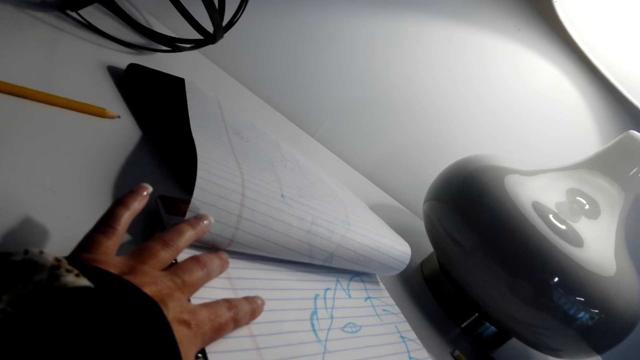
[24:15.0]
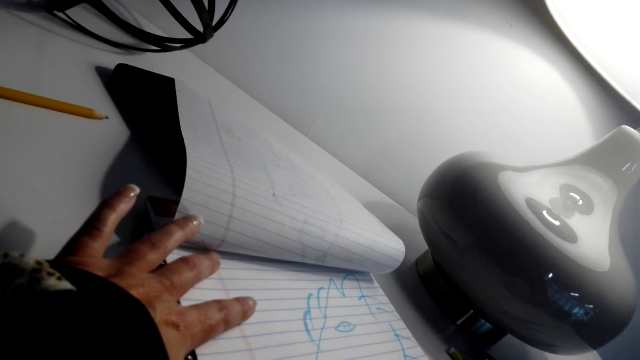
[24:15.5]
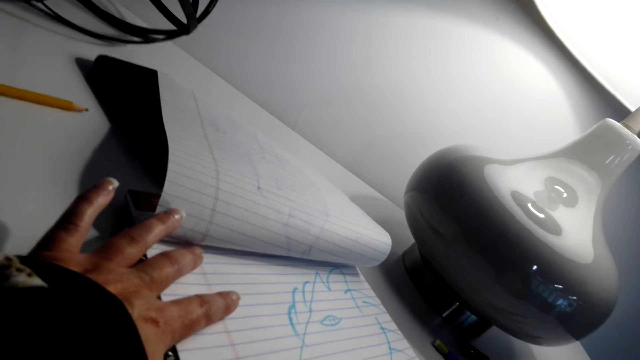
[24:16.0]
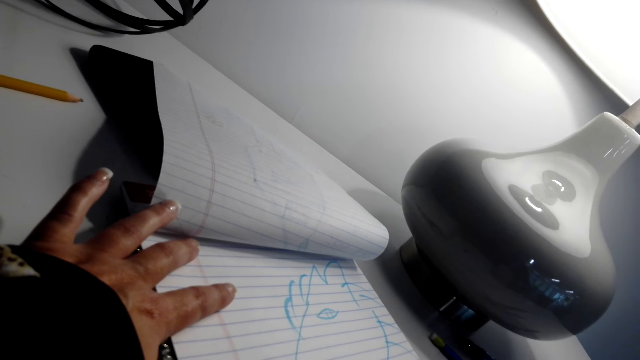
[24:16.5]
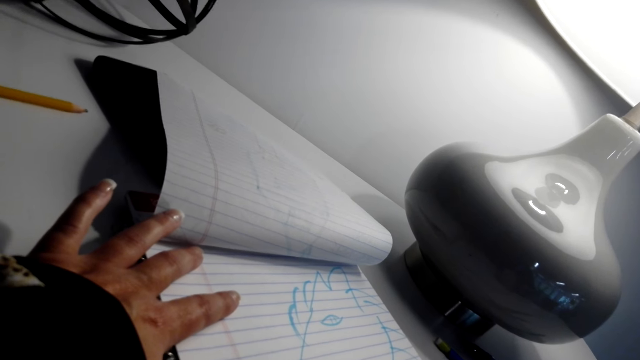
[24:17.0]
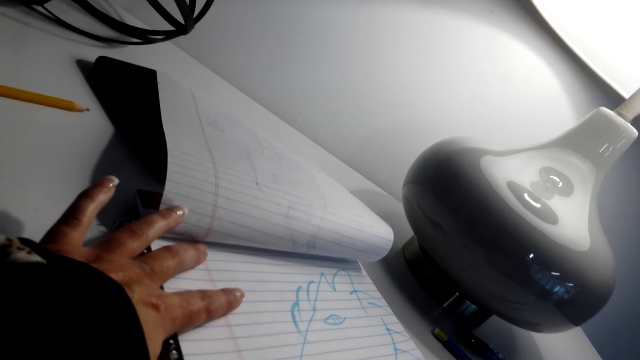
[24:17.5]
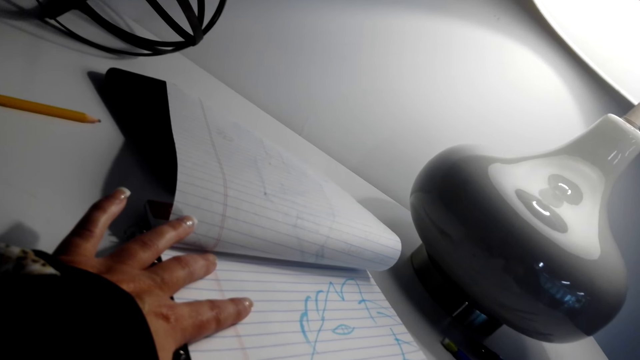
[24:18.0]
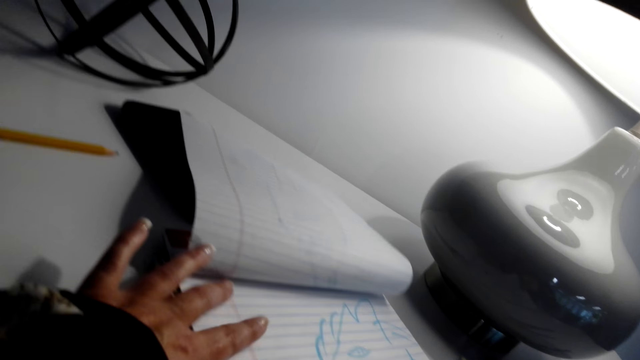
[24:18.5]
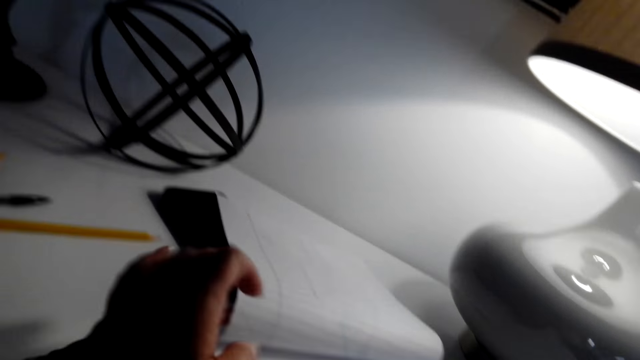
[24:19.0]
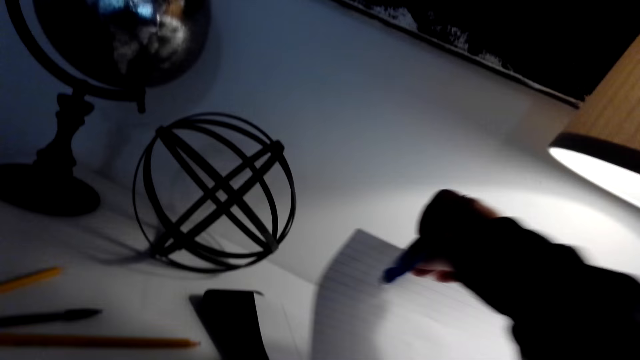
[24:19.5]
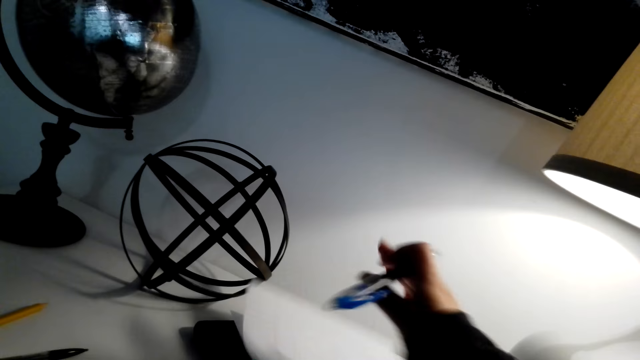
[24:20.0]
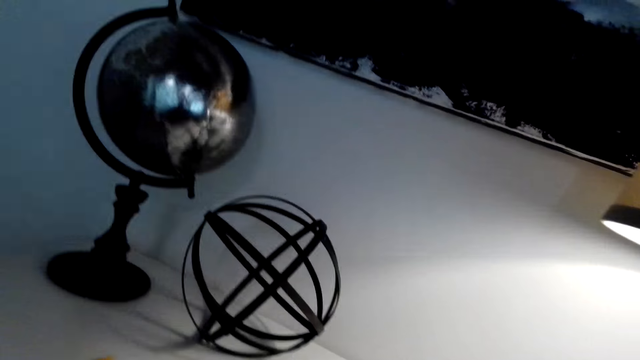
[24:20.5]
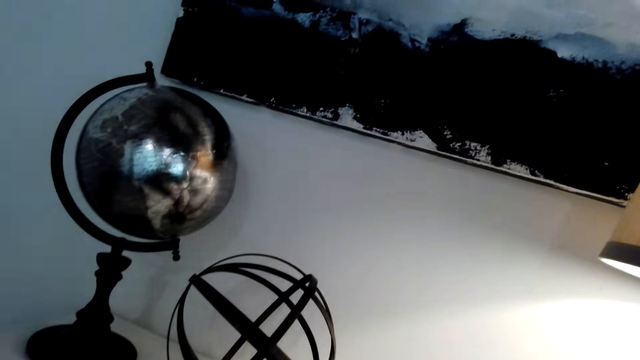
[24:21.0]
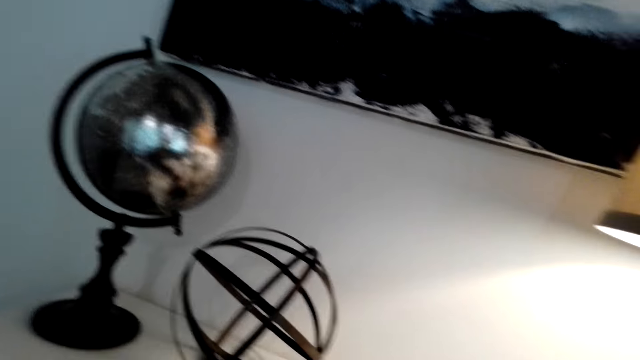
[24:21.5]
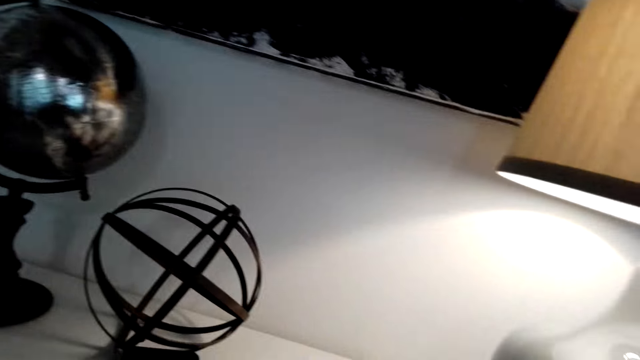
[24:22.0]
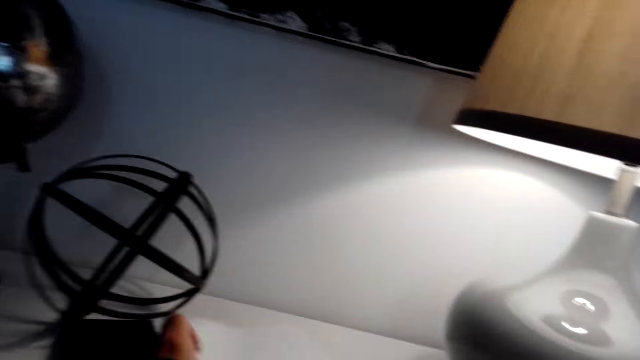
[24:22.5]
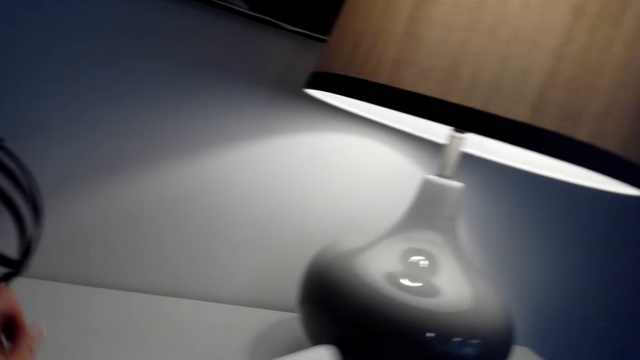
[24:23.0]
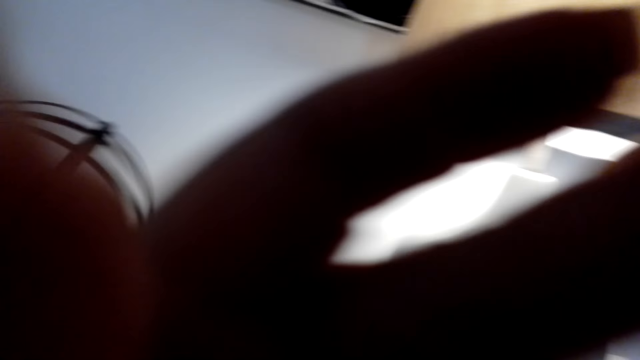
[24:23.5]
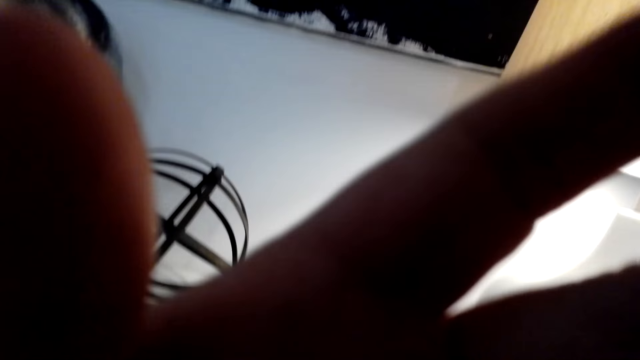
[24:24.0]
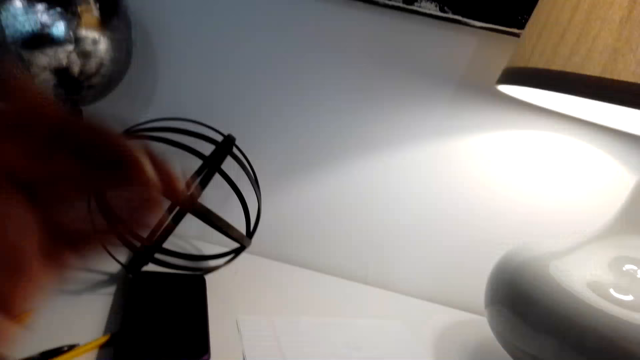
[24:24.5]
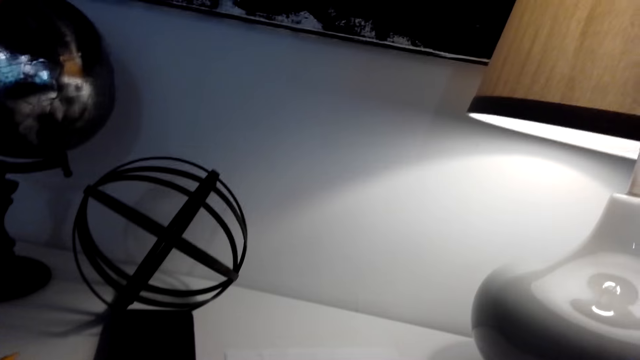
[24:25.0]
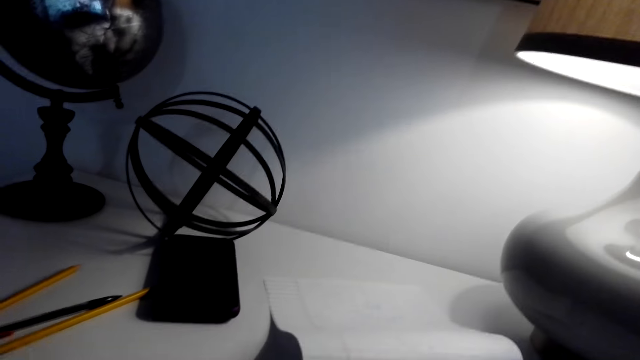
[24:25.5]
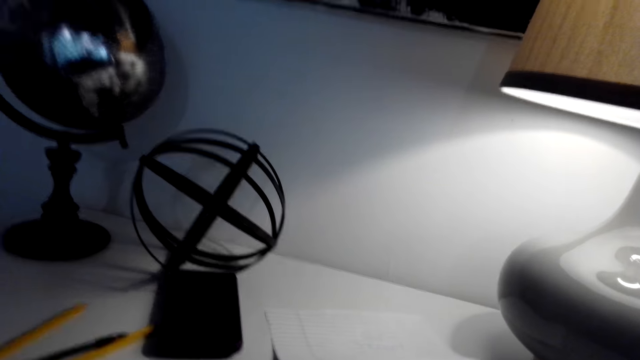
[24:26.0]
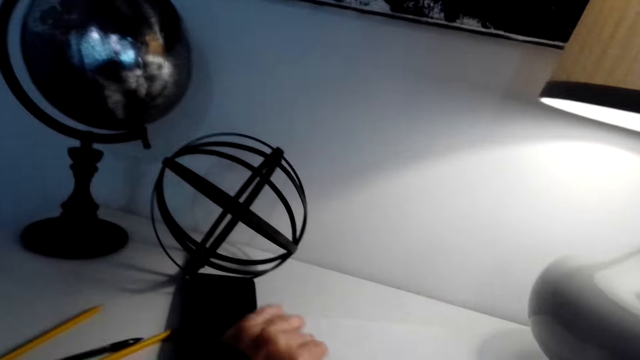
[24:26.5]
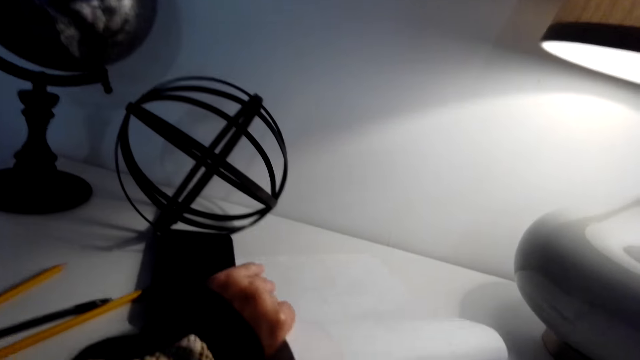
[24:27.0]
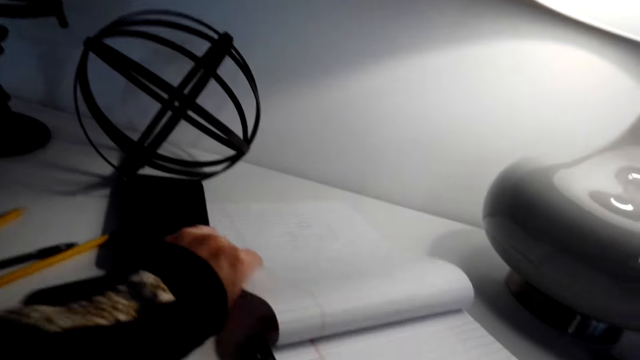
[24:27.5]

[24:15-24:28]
The camera wearer opens a page. They scroll the book. They stare around the house. They adjust the camera on the head. They stare around the house.

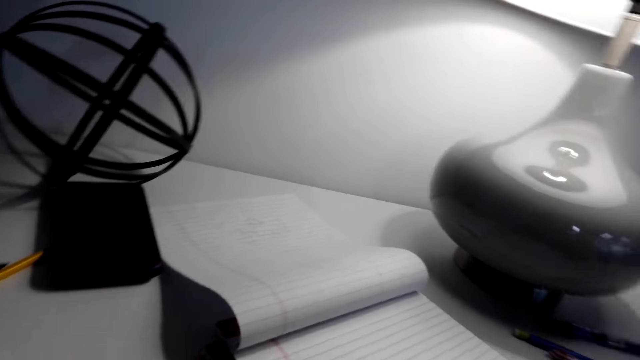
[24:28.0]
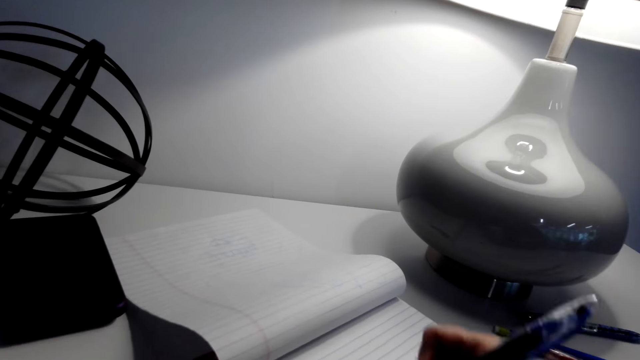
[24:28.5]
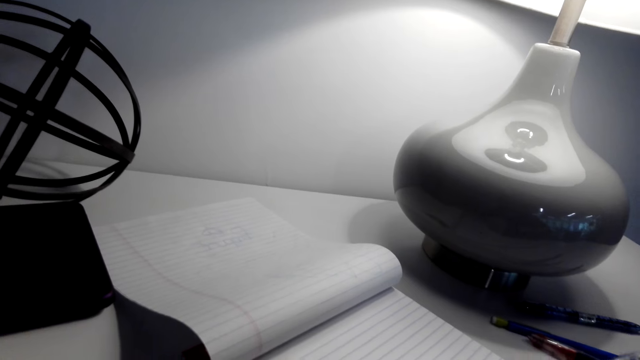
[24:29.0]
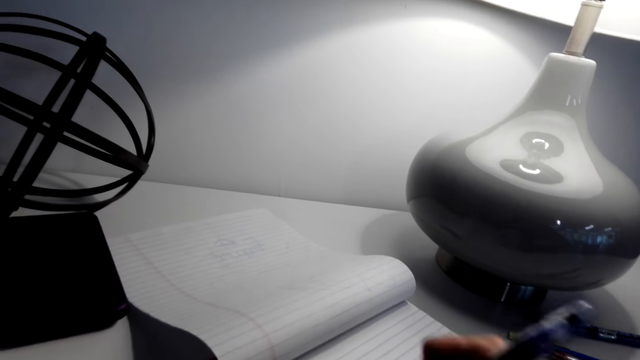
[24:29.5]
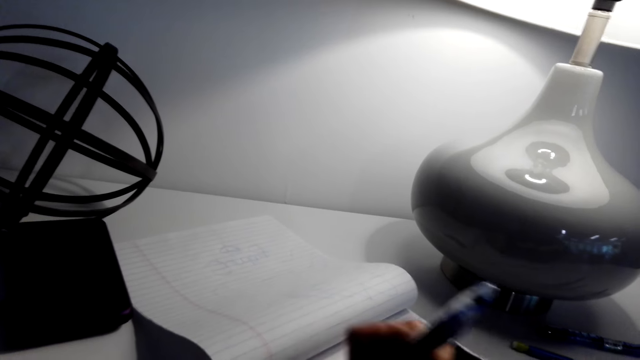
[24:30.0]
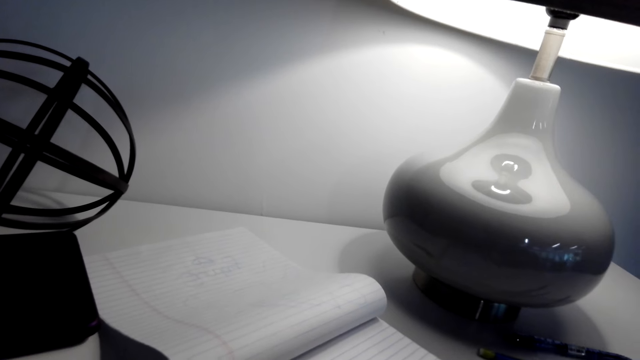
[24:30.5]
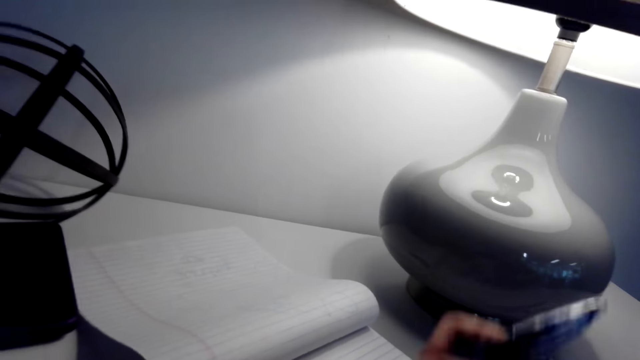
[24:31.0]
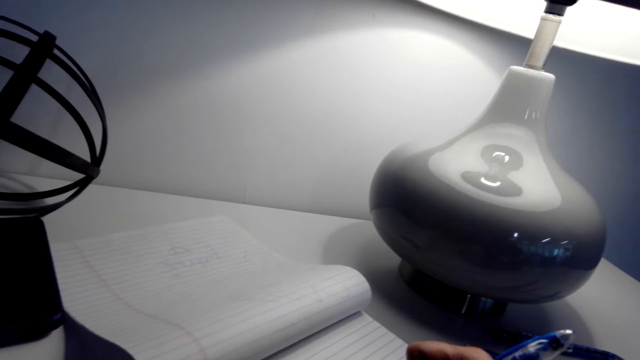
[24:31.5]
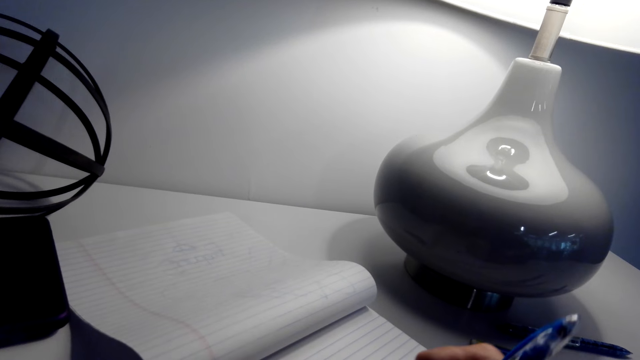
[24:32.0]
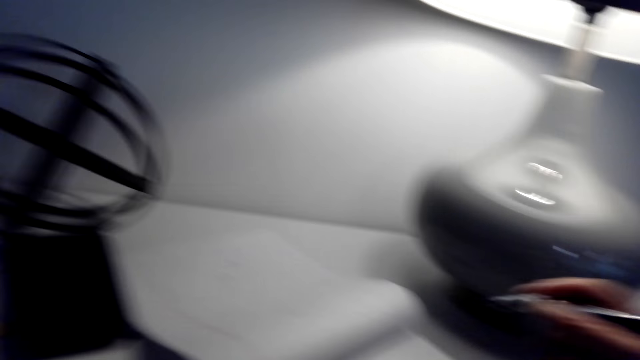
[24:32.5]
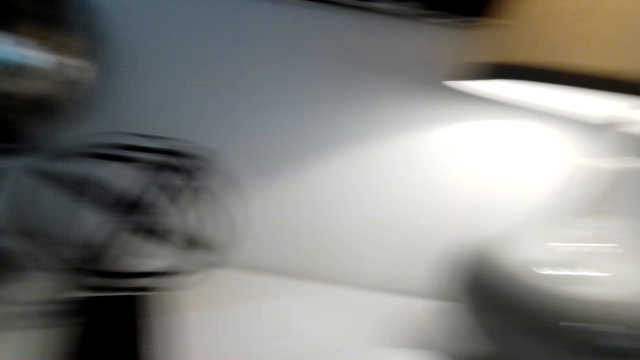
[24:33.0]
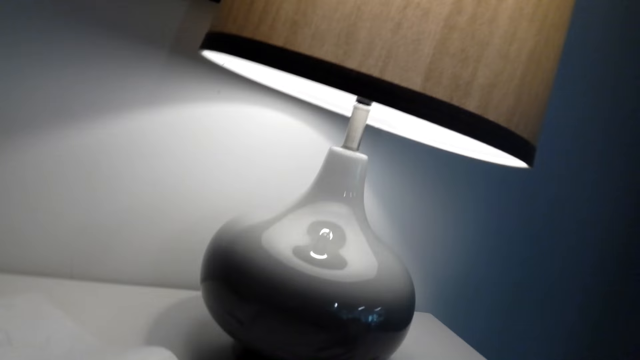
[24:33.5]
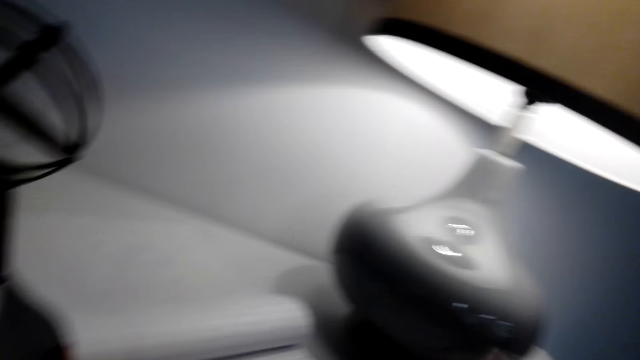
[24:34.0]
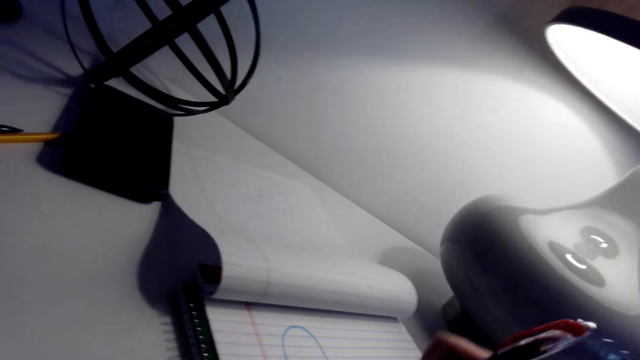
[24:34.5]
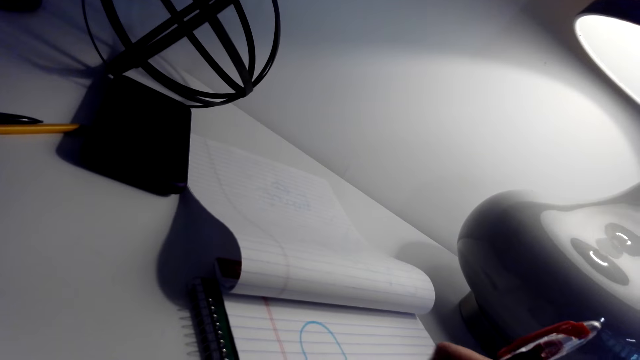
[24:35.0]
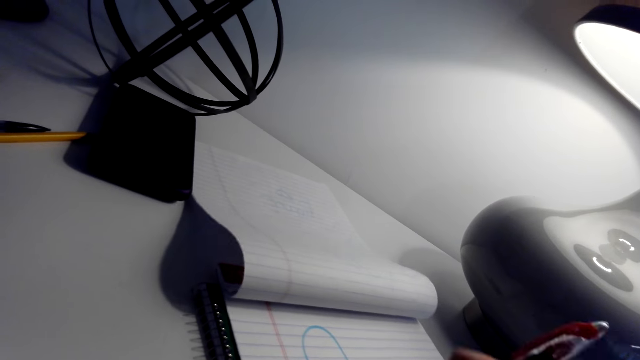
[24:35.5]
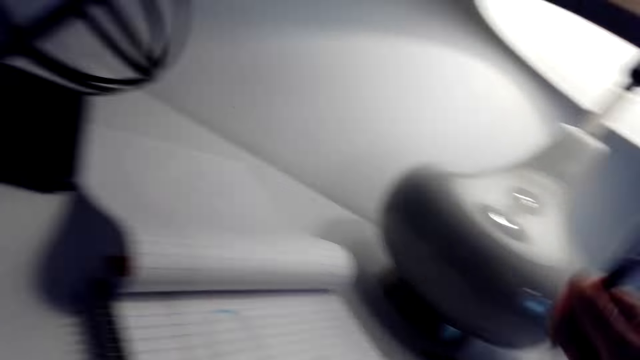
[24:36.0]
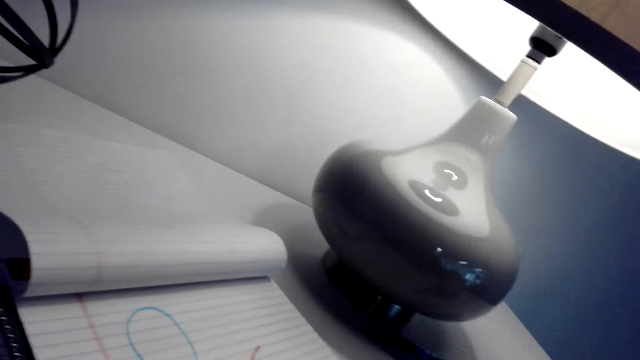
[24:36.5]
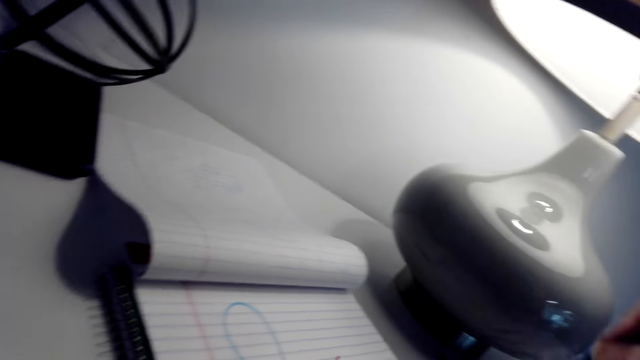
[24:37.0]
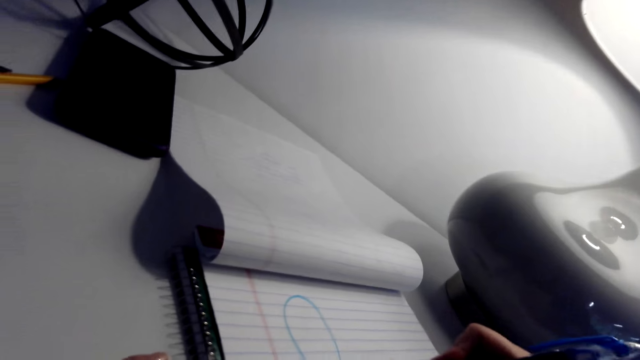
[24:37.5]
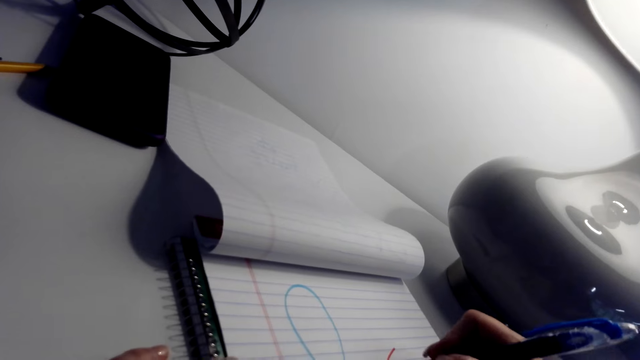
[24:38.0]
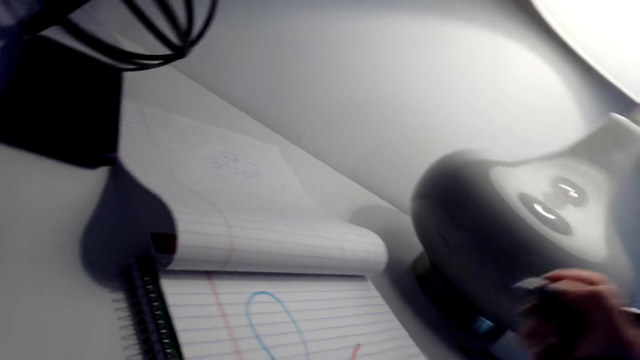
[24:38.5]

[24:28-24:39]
The camera wearer draws on the book.
